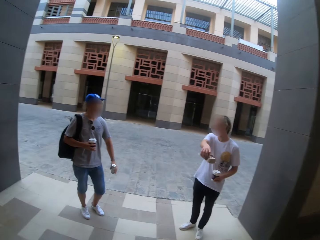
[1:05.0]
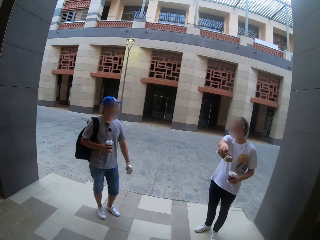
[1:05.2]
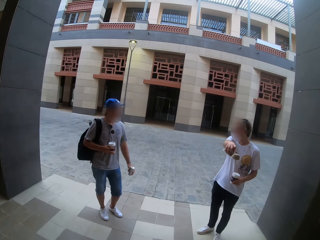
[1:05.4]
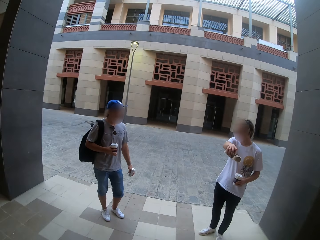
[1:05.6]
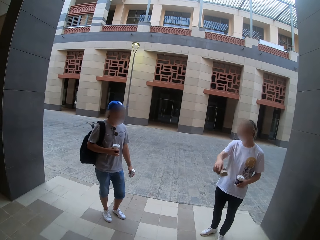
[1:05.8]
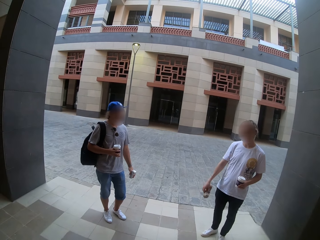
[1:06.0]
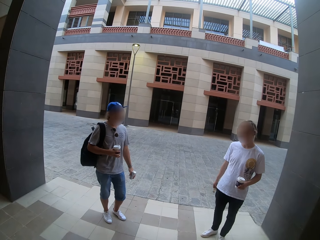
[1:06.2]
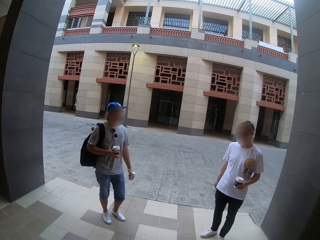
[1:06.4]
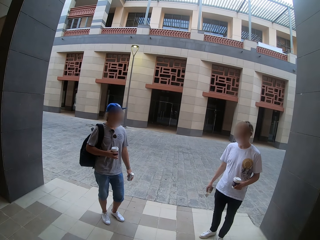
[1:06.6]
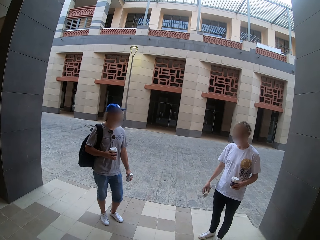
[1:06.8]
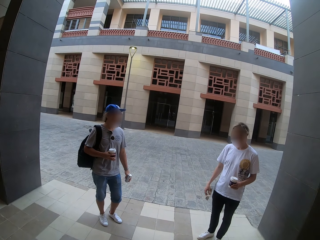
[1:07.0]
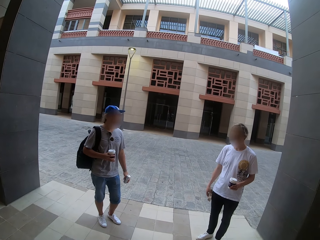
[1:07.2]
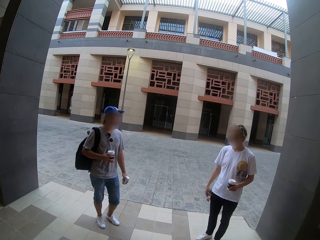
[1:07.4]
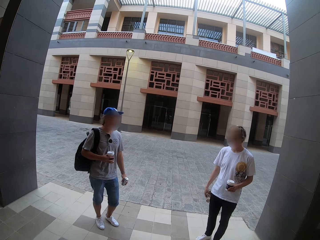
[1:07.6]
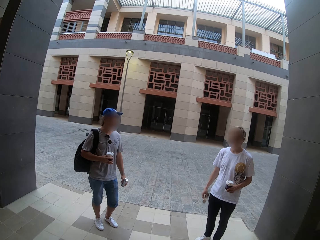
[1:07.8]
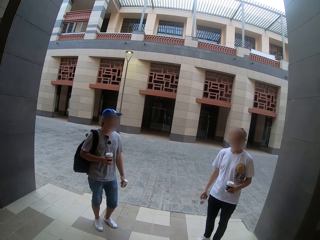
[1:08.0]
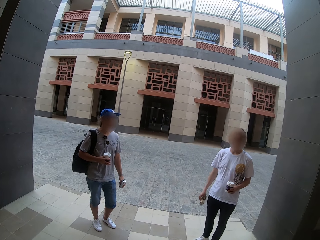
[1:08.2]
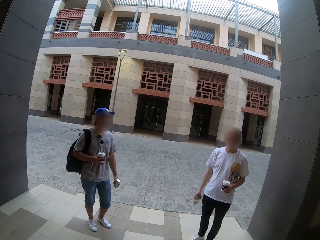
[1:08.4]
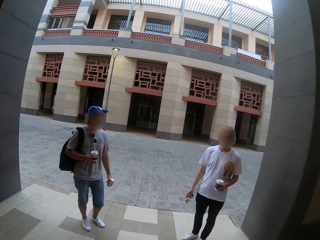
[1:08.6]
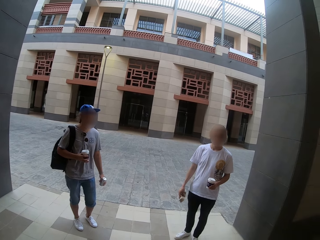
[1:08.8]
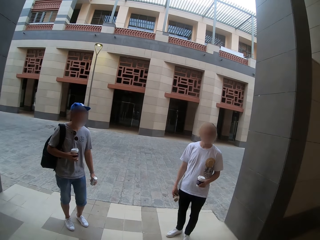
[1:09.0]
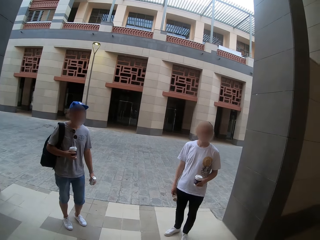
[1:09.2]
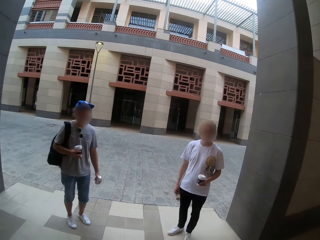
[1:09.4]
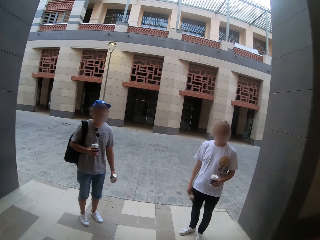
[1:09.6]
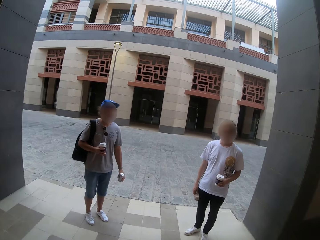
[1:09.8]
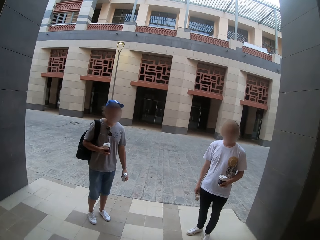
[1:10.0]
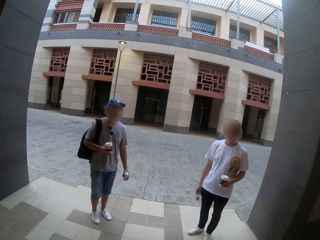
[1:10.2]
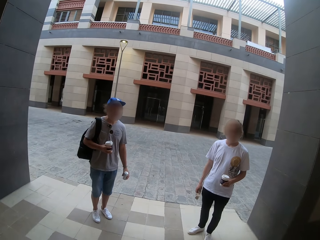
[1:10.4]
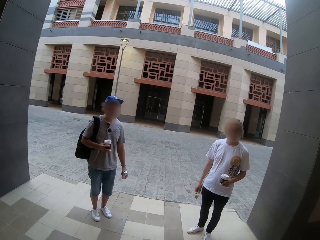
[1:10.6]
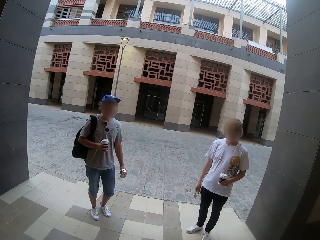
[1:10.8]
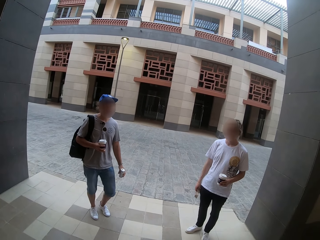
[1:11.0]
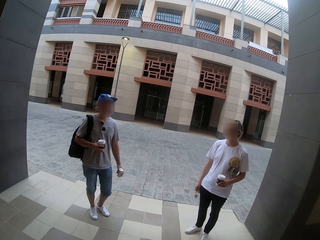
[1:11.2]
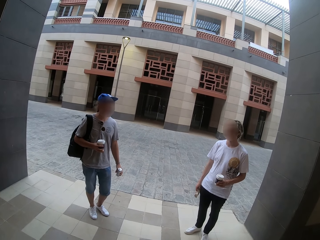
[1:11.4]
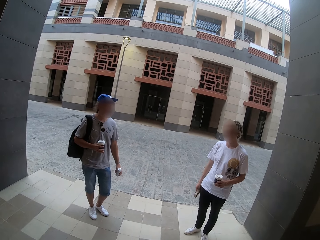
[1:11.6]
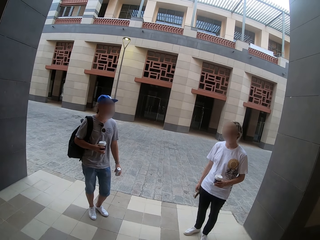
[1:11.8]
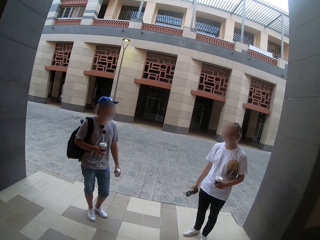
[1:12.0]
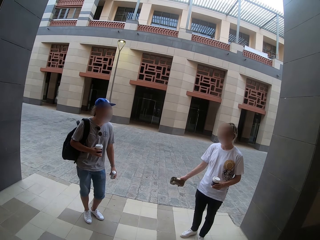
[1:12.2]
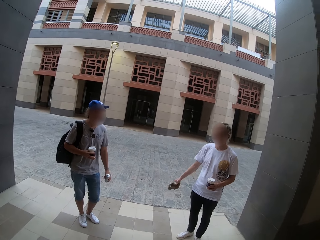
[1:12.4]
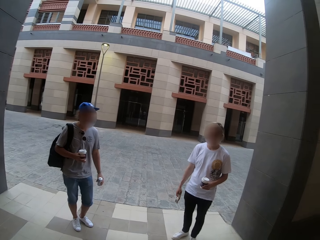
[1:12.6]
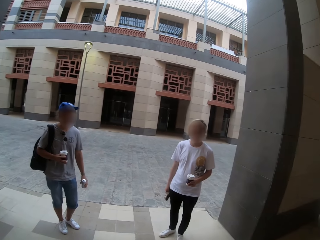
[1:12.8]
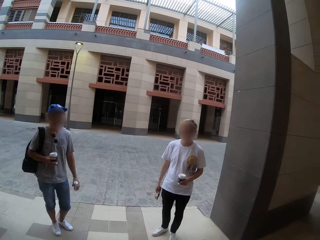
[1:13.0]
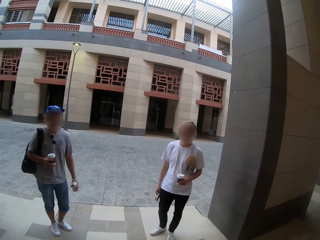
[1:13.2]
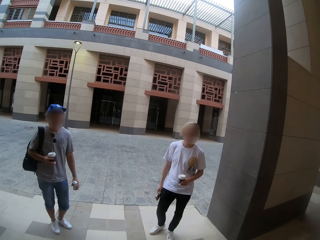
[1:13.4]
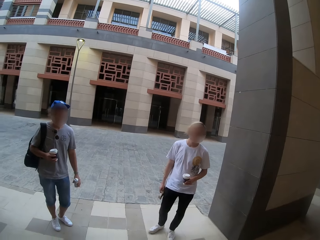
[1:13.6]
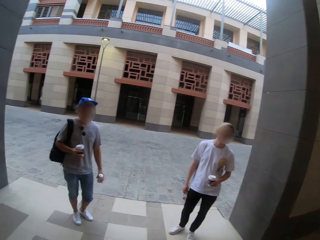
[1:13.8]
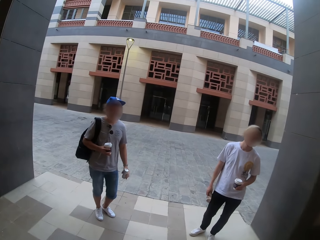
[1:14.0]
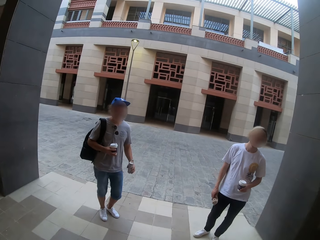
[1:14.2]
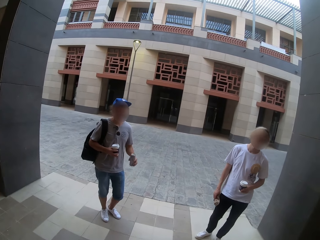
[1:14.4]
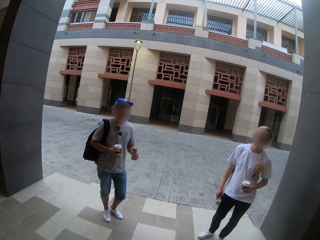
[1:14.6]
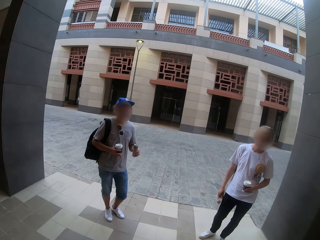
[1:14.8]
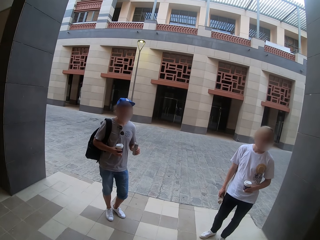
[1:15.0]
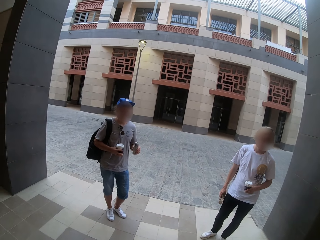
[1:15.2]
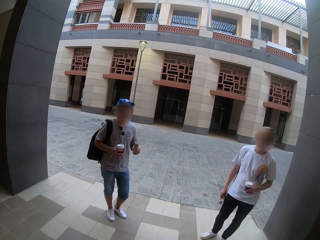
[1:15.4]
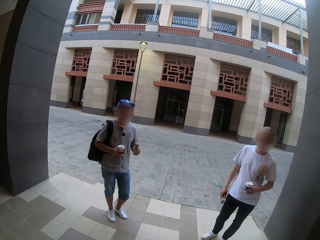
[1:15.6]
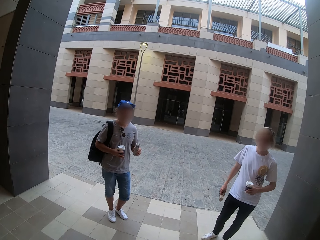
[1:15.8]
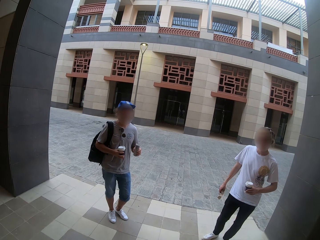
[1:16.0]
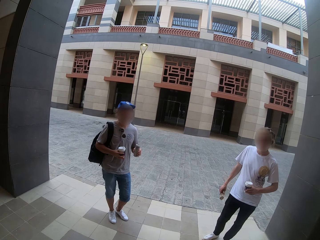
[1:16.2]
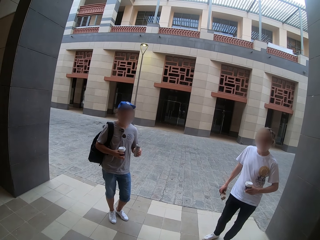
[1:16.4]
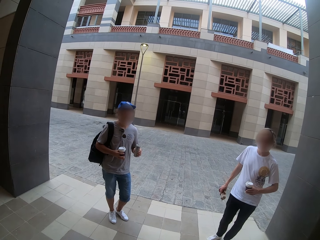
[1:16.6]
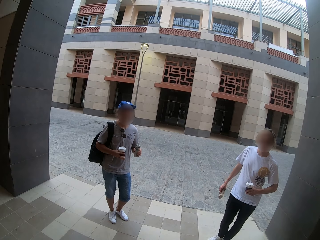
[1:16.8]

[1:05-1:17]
A person raises an arm. A man speaks to the camera wearer. Another man speaks to the camera wearer.

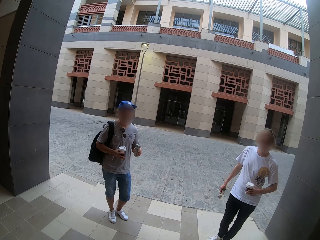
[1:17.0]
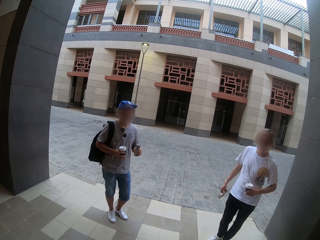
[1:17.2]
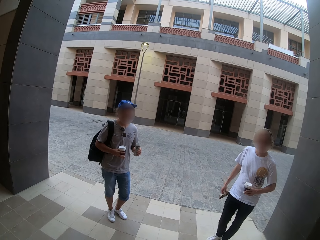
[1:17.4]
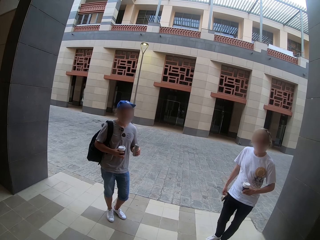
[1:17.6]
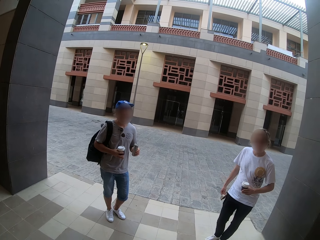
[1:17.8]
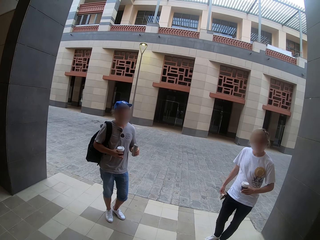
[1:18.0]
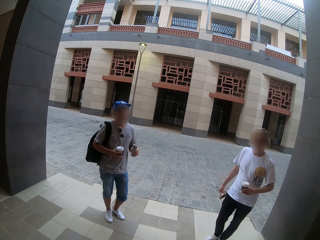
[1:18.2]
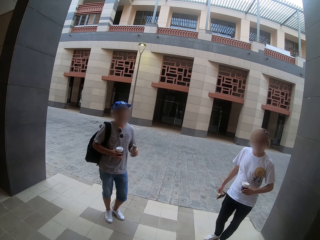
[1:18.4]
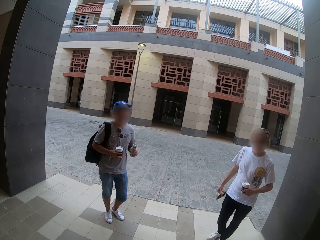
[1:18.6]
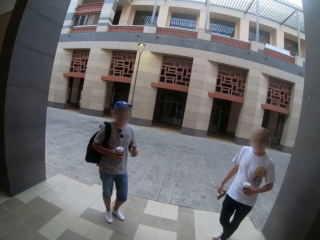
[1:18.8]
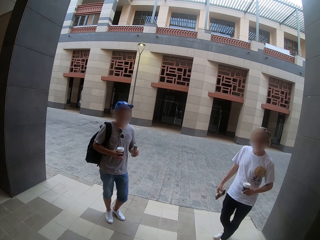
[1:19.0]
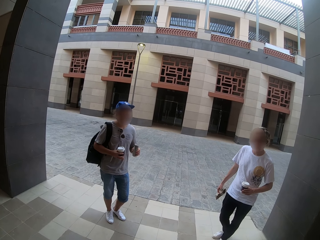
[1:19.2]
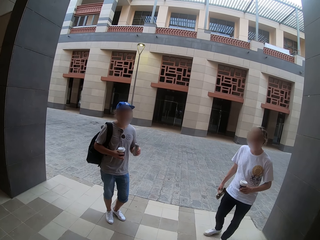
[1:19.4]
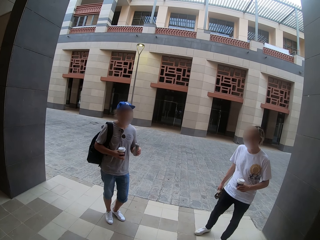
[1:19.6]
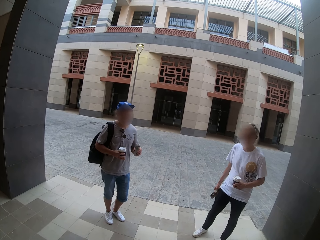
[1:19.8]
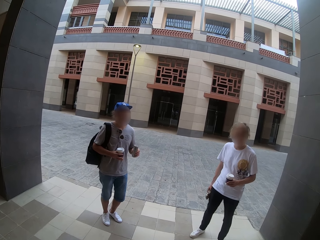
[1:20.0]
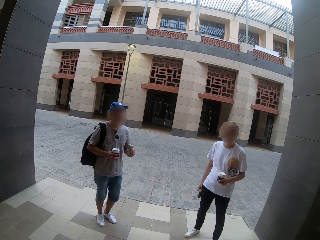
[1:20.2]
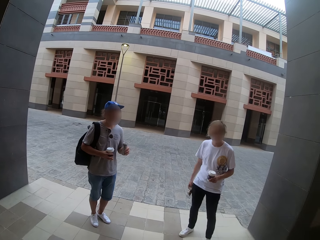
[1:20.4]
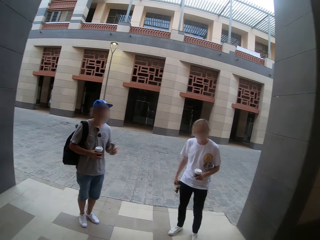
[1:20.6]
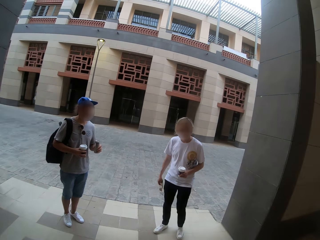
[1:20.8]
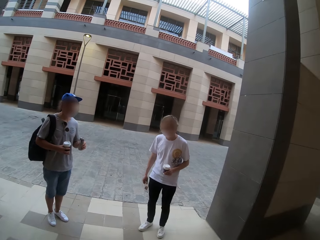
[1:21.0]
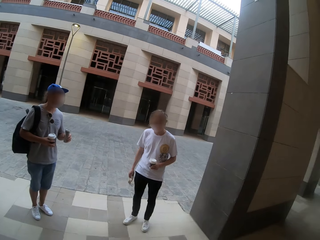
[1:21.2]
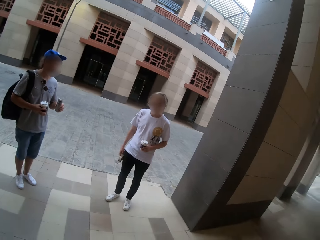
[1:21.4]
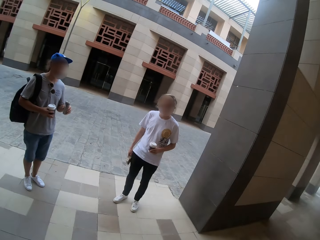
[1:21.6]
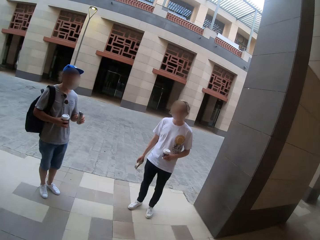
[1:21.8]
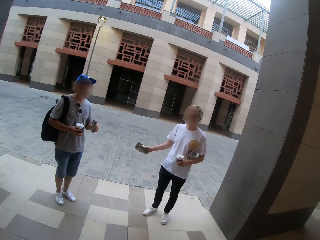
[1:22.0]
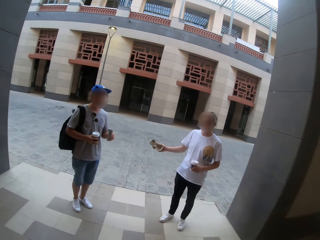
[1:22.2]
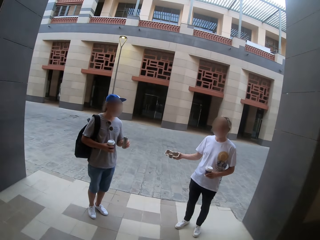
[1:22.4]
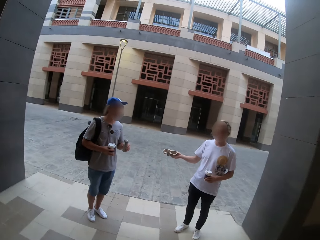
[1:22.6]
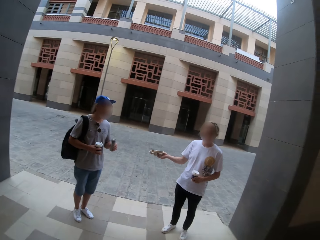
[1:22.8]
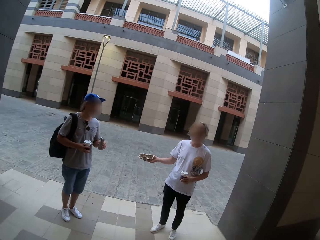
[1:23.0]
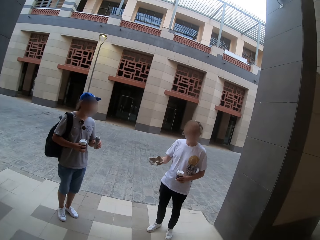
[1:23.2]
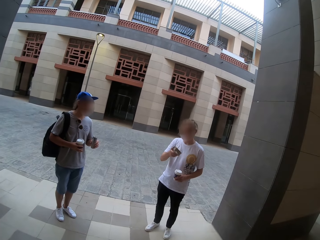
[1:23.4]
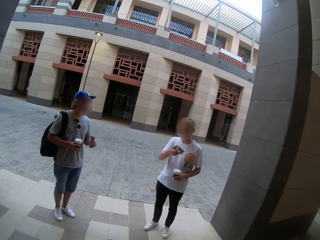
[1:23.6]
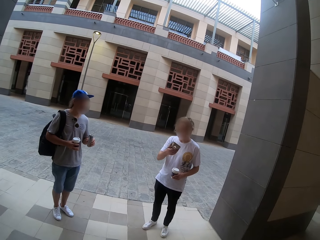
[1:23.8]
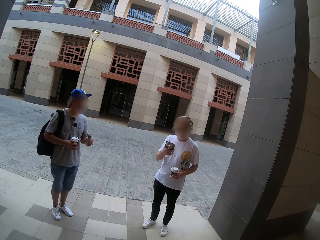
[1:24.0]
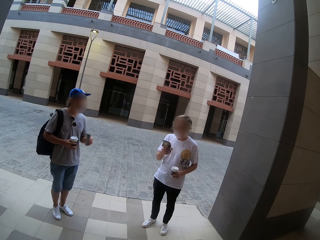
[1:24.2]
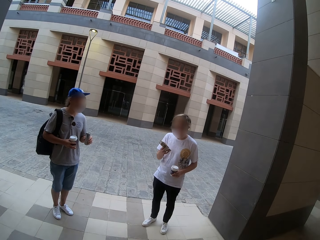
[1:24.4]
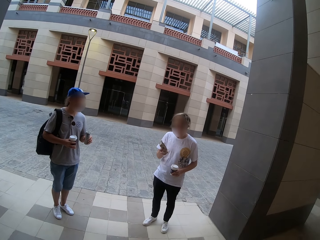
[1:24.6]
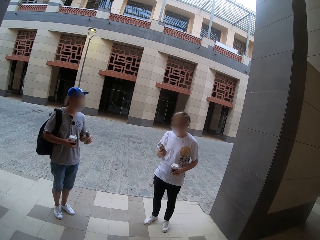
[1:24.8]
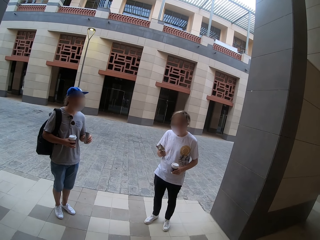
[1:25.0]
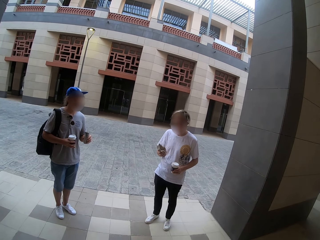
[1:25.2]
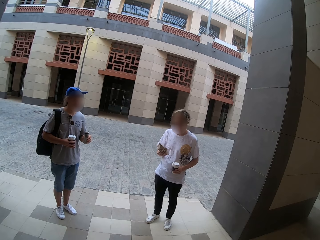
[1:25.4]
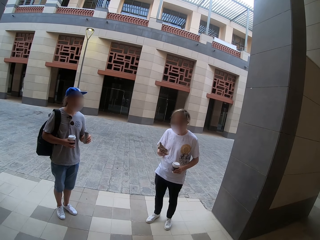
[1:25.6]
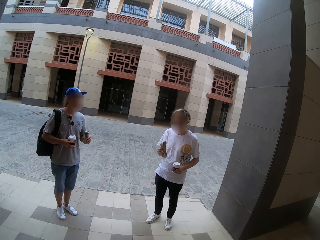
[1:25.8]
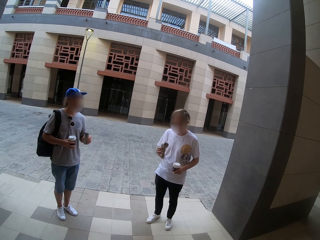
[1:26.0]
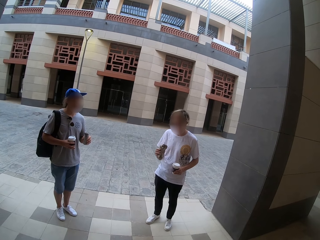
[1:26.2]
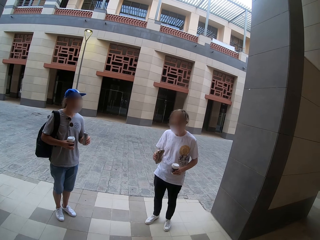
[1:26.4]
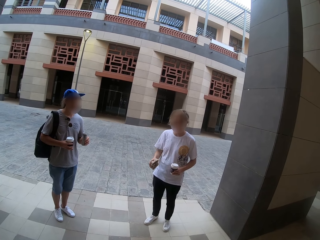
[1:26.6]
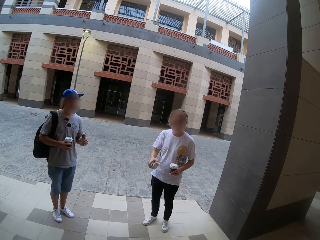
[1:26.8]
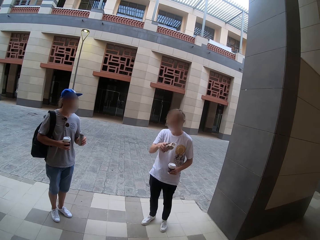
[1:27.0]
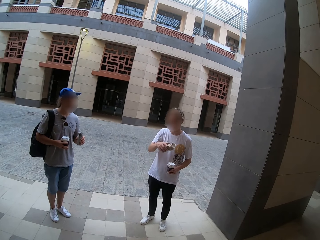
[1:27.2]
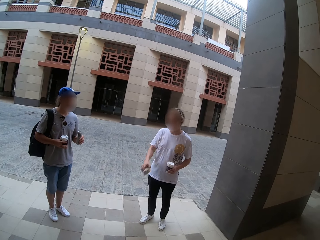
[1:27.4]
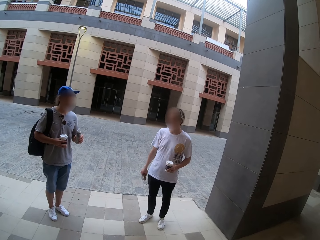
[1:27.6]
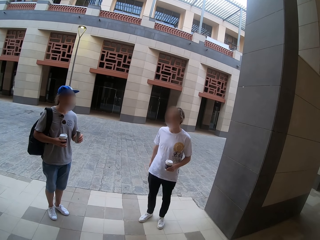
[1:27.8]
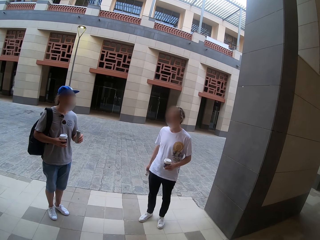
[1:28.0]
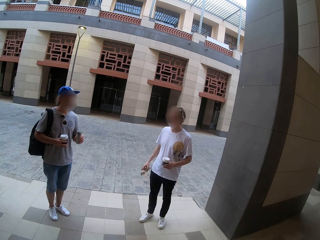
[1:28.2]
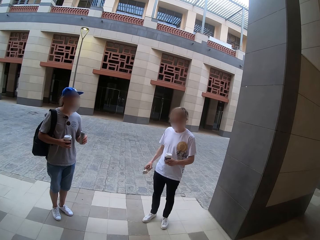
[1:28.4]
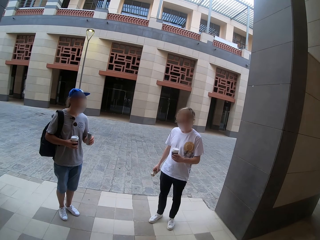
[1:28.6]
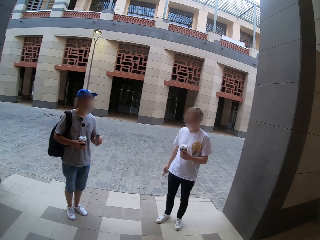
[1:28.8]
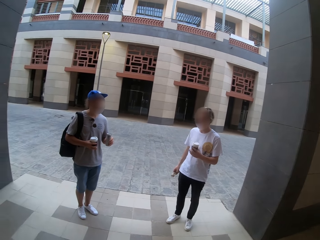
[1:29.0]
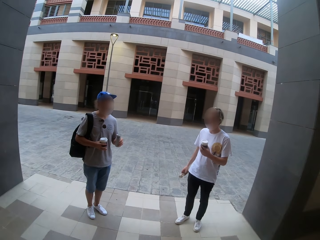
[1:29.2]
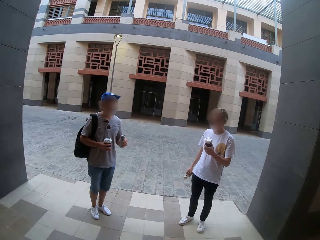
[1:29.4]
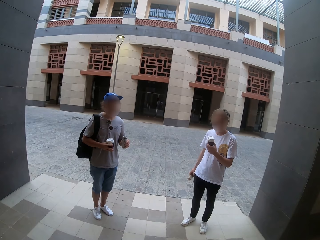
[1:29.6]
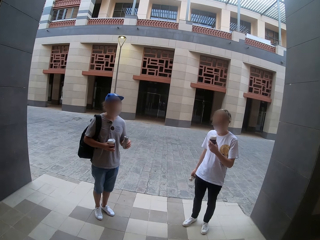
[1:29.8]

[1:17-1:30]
The camera wearer speaks. A person and another person make body movements. A man speaks to the camera wearer.
